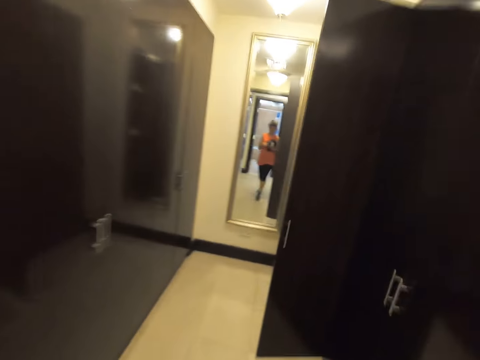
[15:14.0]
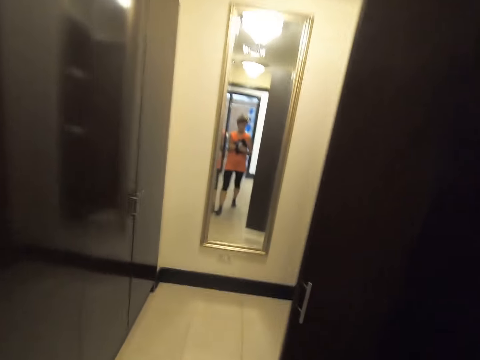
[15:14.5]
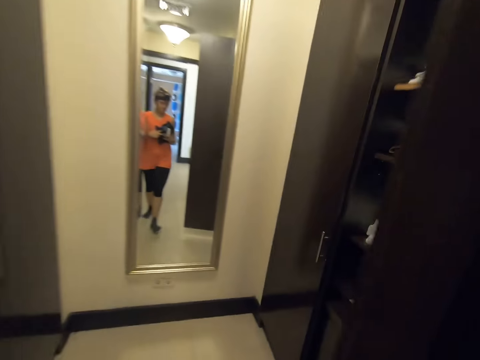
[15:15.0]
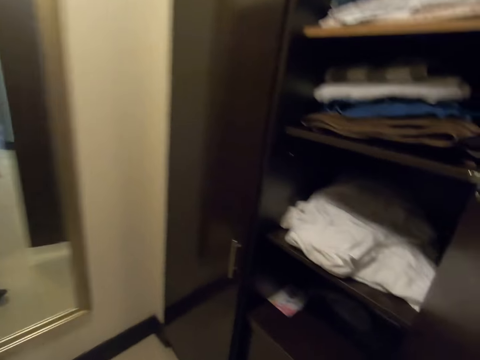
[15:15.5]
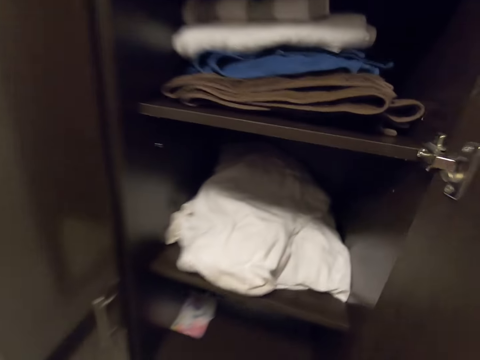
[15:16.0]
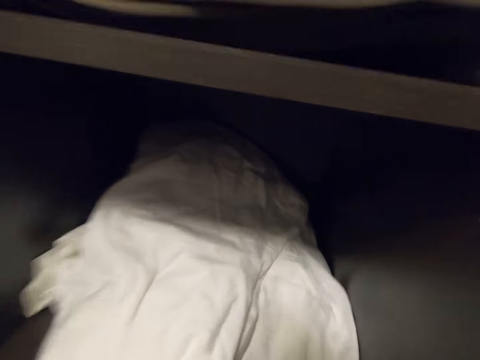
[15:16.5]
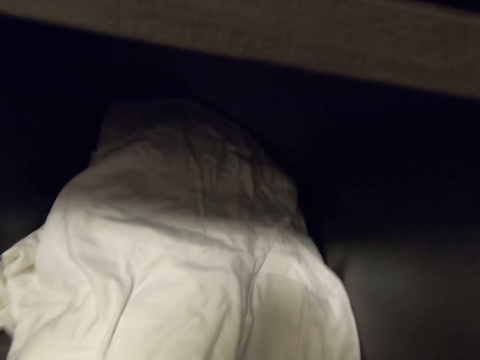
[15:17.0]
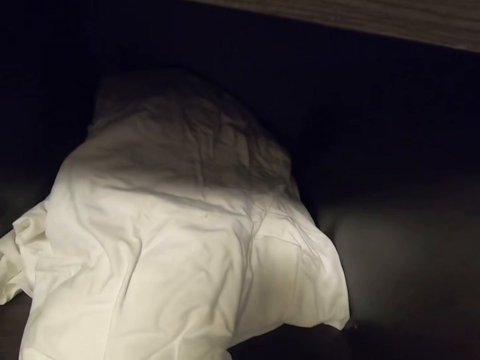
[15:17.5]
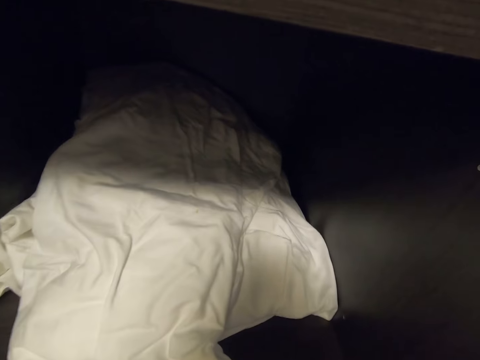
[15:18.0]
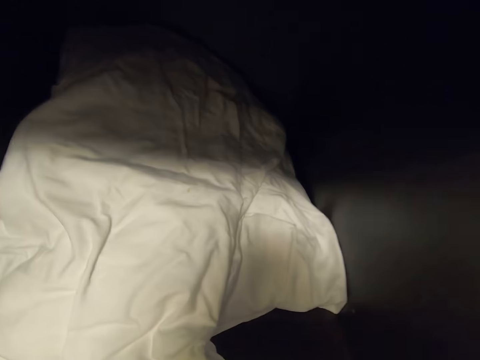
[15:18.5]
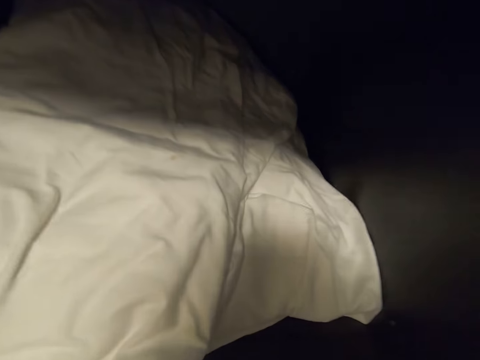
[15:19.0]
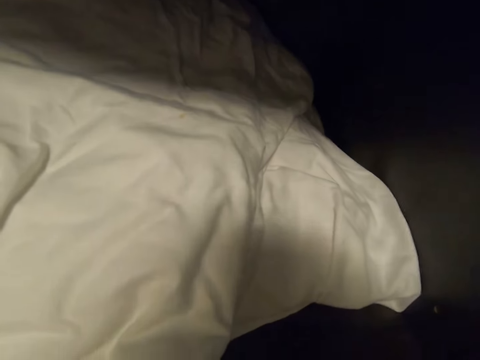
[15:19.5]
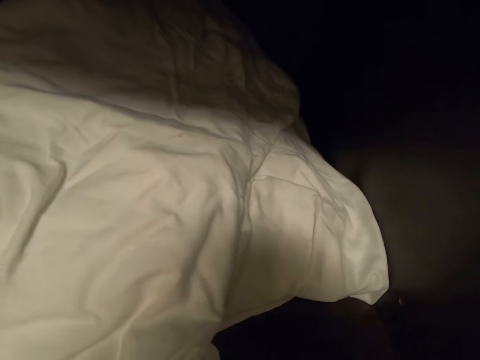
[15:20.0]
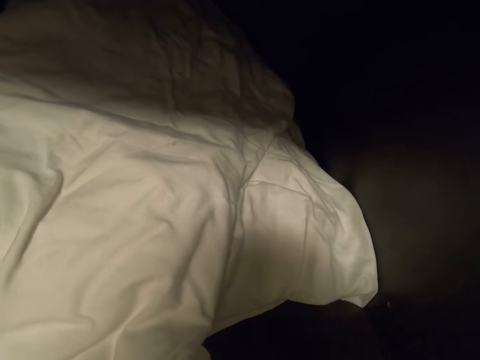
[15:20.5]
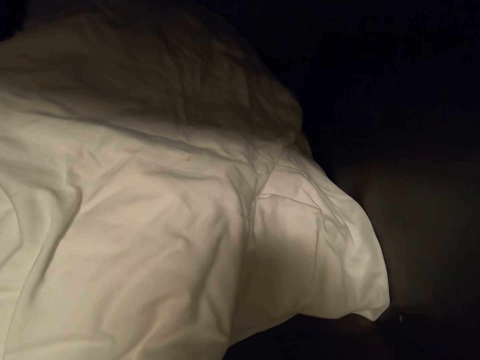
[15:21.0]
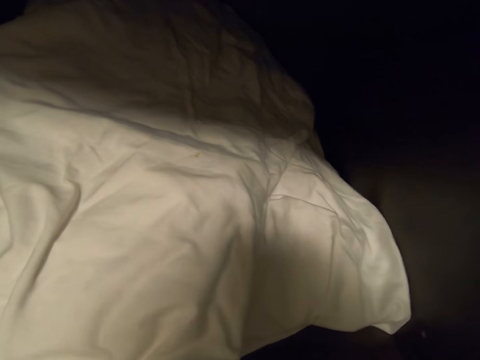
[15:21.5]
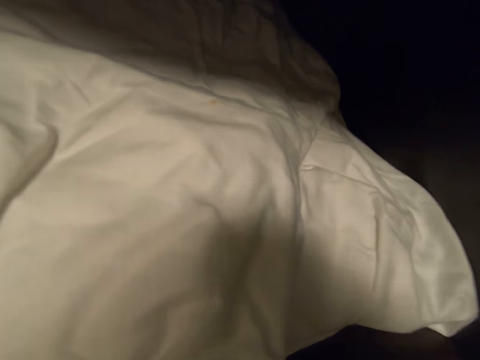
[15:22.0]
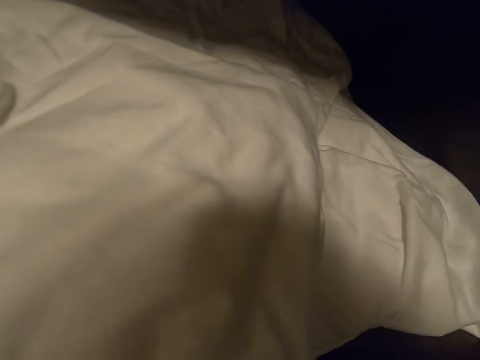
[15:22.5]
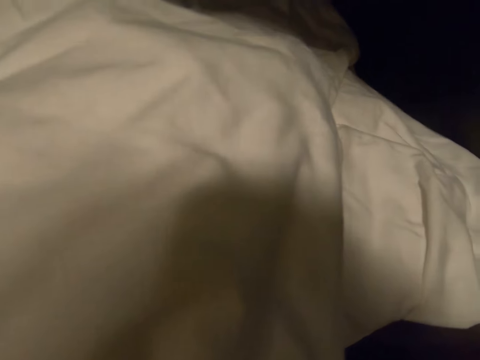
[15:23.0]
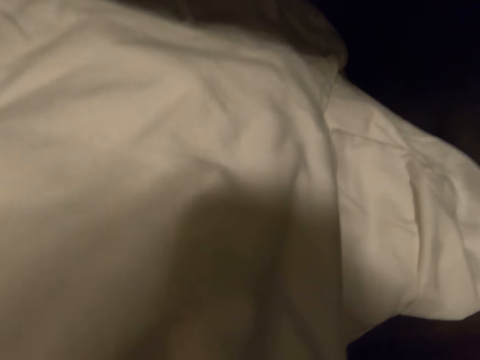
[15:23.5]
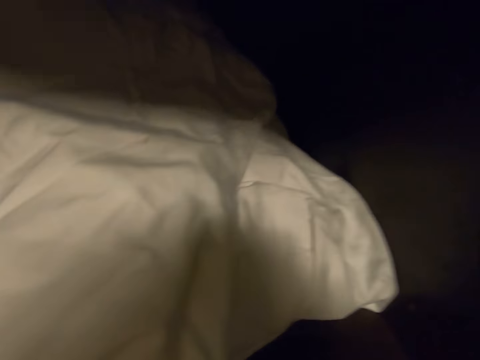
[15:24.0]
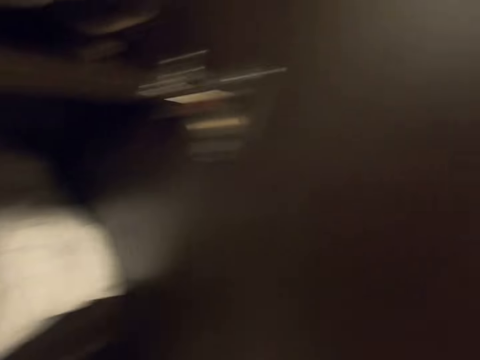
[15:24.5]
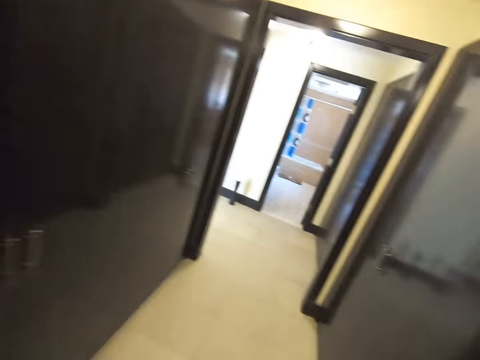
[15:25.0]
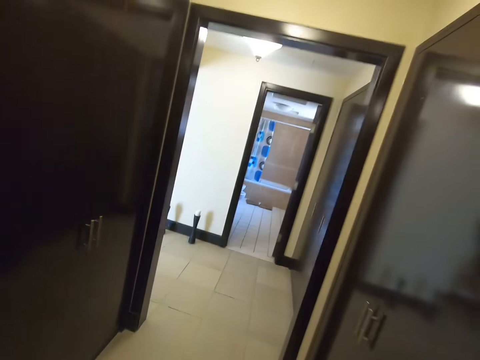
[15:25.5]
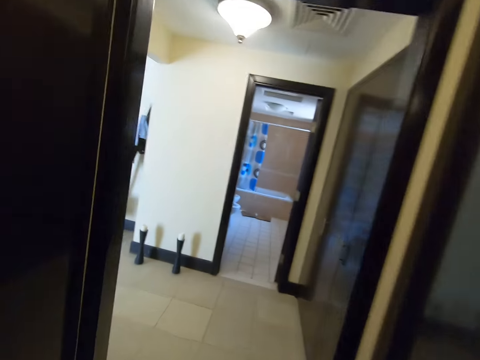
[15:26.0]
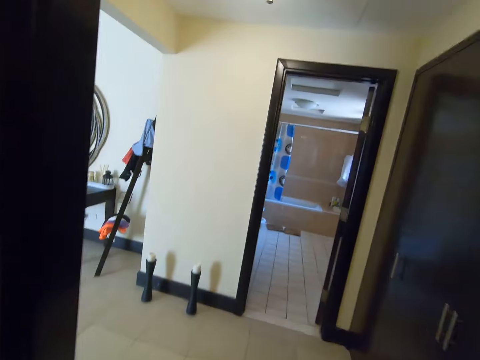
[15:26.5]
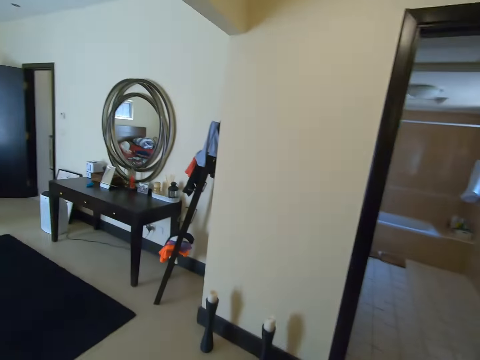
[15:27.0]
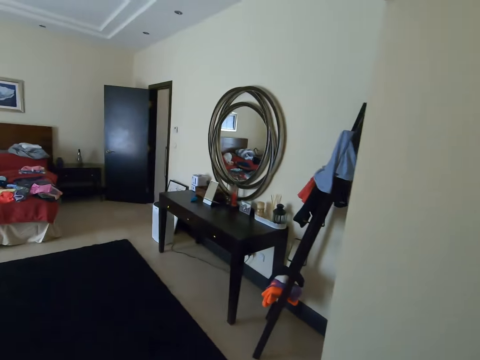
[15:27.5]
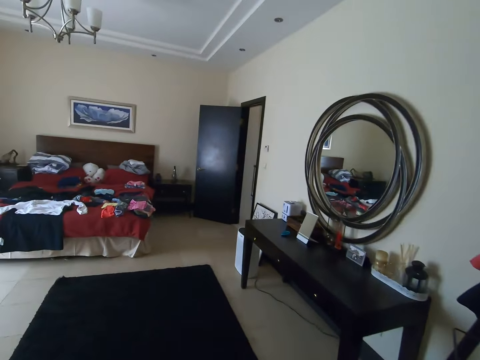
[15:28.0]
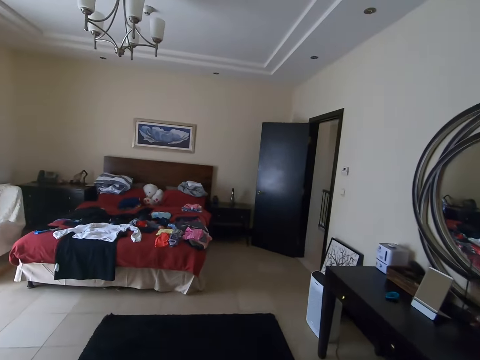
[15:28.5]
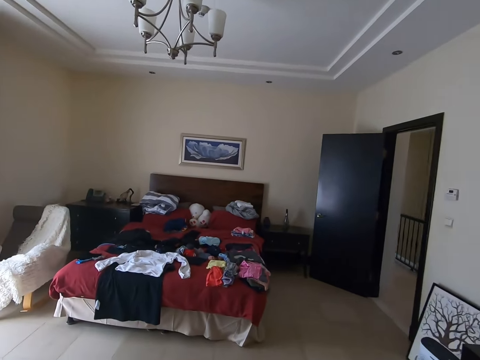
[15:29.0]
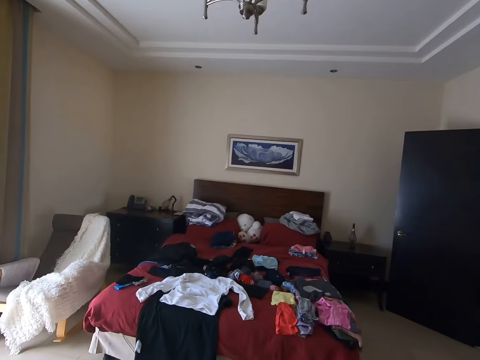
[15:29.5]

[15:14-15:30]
The camera wearer puts clothes in a wardrobe. They put the clothes on the wardrobe. They turn to the side. They walk around the room.

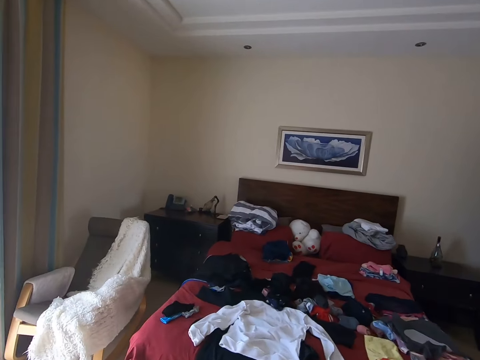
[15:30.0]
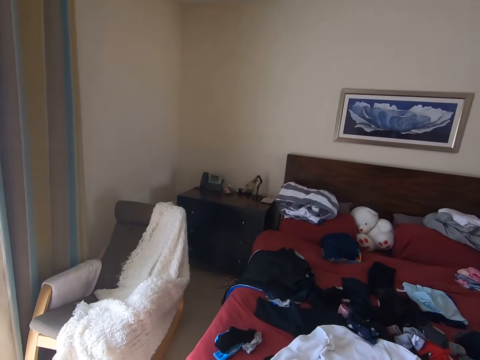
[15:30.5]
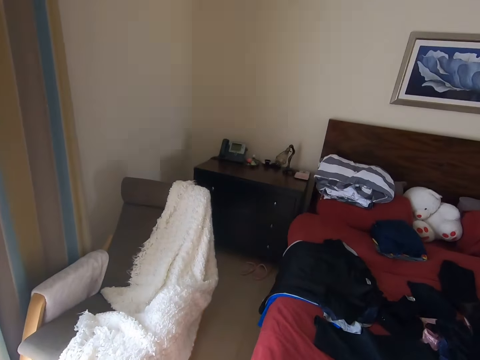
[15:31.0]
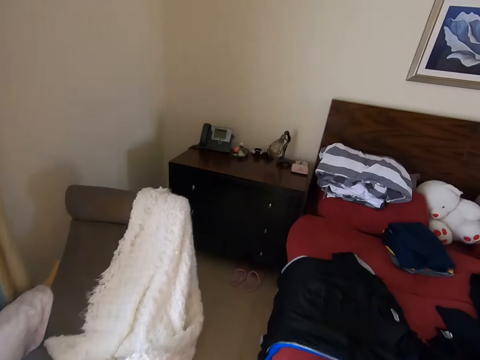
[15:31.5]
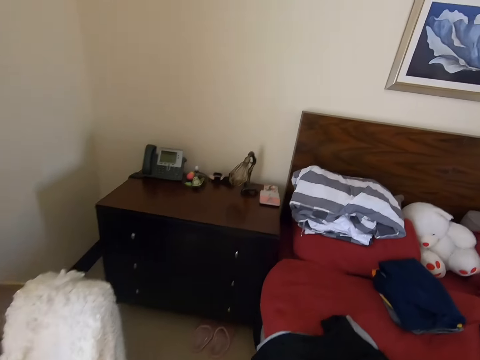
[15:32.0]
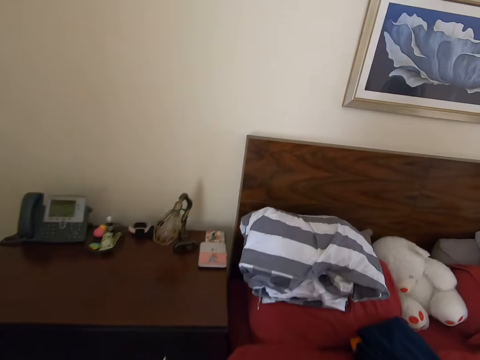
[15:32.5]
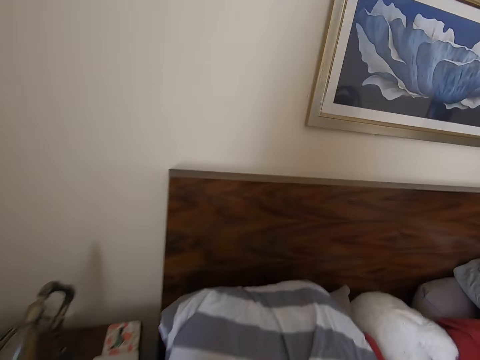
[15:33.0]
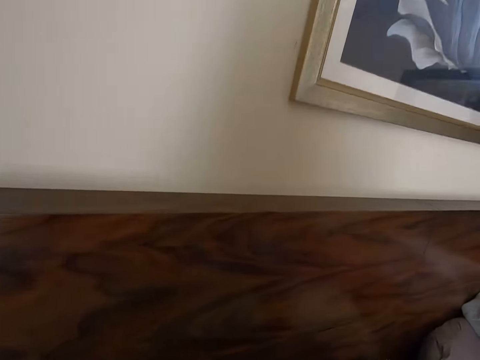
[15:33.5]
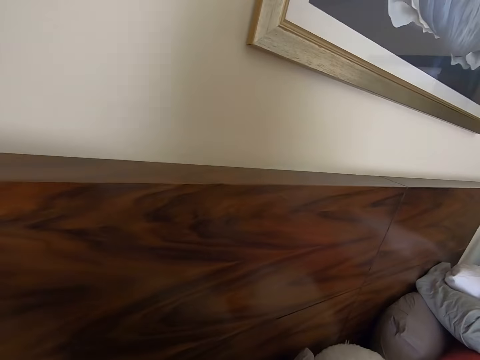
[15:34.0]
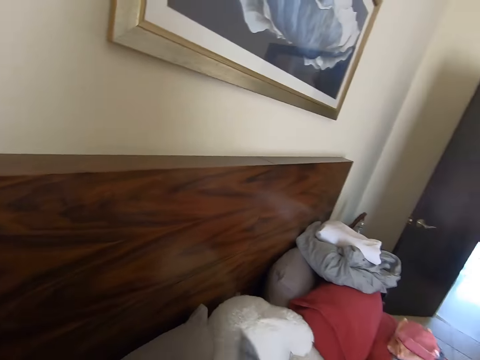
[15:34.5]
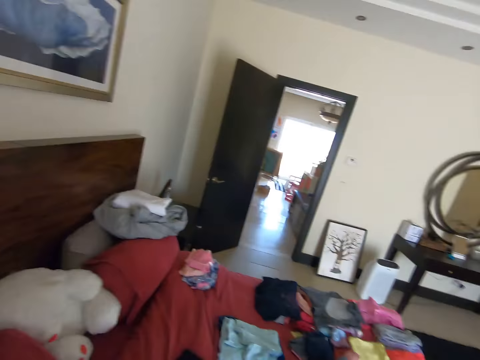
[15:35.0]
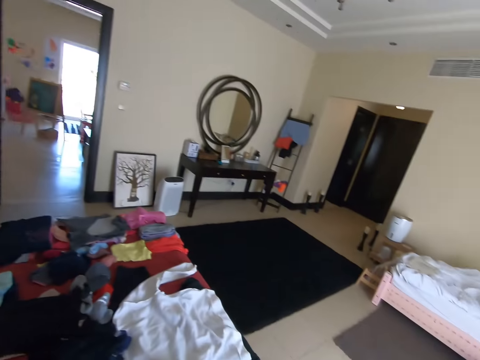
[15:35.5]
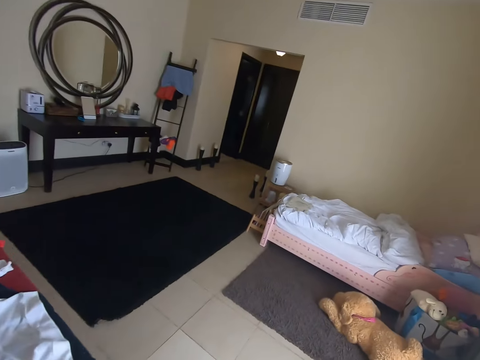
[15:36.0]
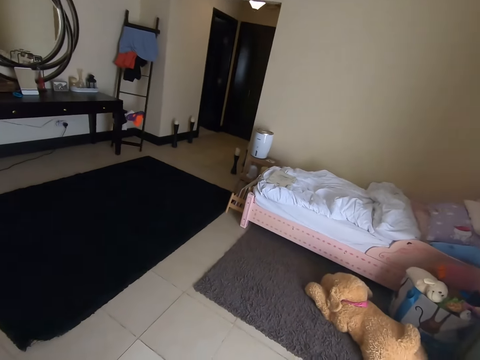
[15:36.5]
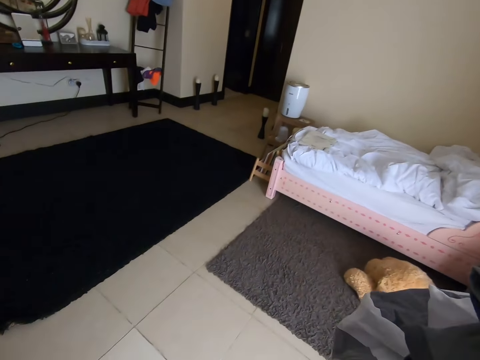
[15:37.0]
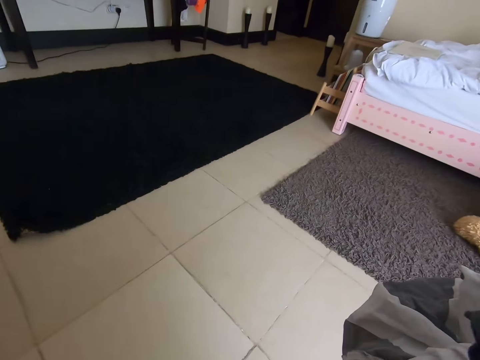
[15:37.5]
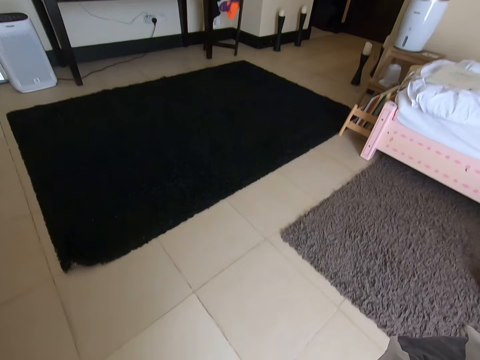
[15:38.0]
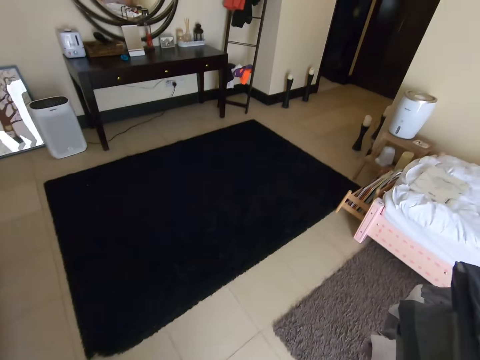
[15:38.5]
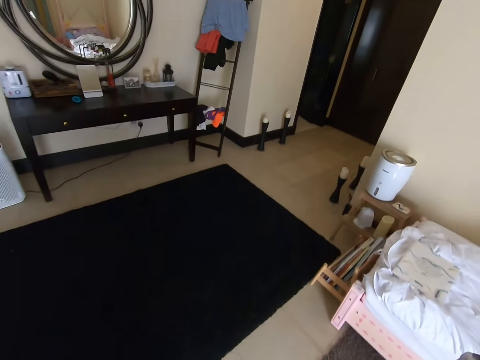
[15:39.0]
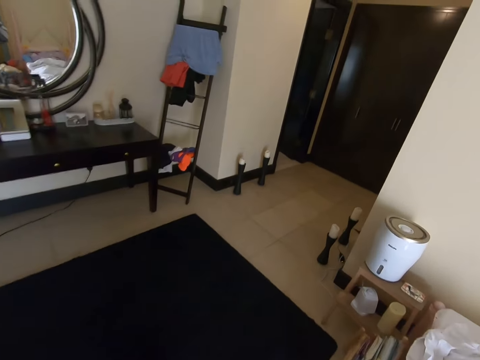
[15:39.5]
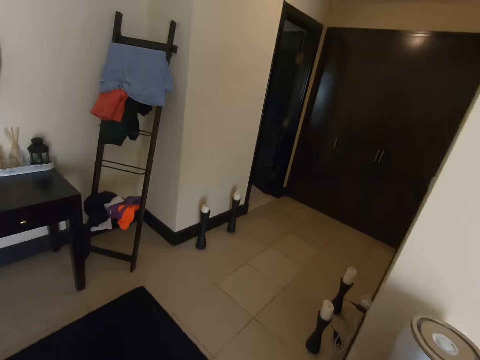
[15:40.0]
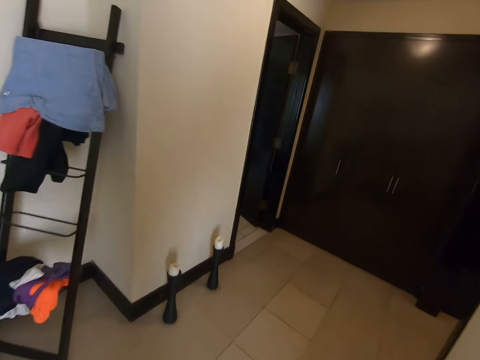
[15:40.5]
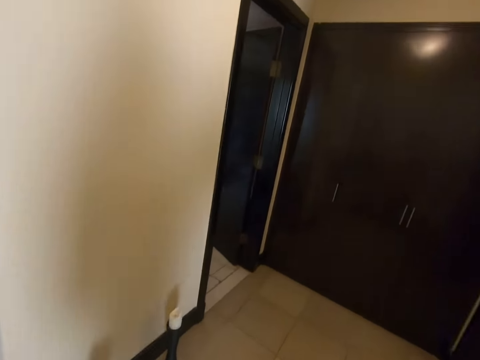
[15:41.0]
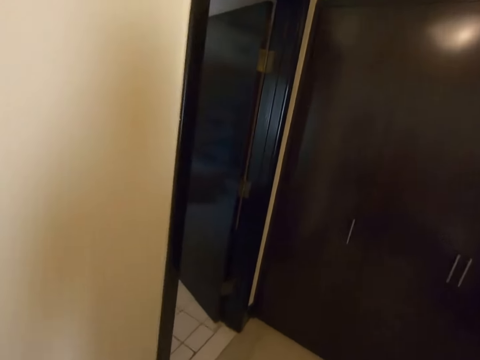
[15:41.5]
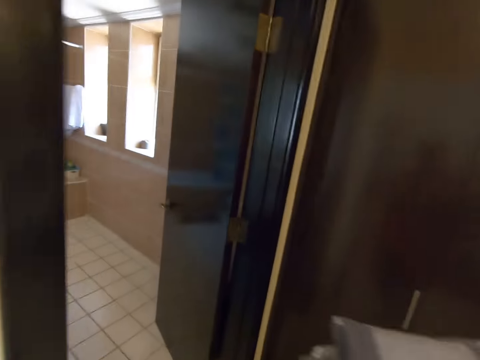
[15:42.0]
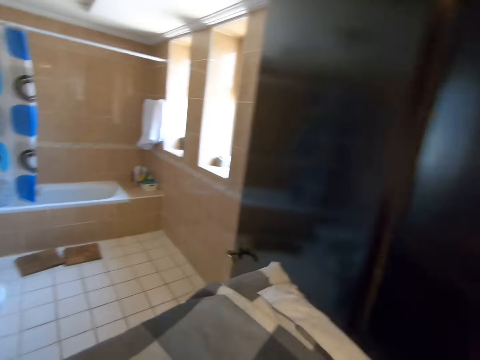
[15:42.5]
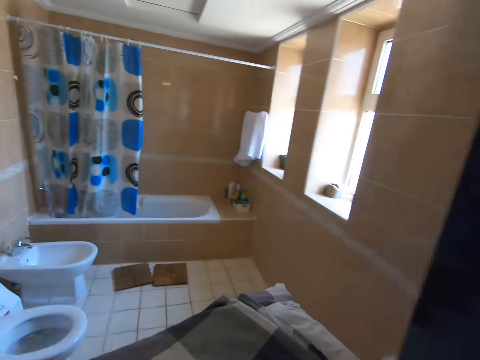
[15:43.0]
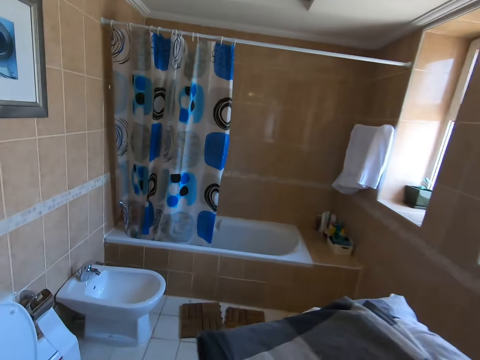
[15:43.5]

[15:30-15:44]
The camera wearer picks up a duvet or clothes on the bed. They turn around. They walk around the room.
